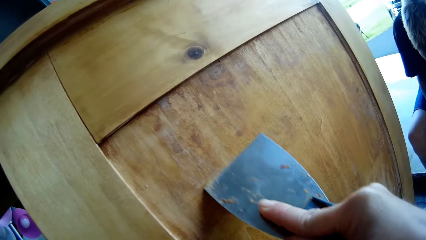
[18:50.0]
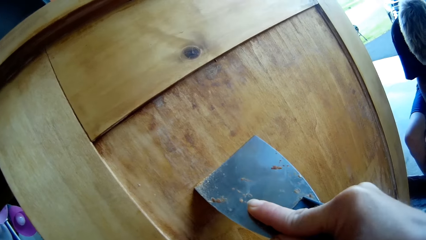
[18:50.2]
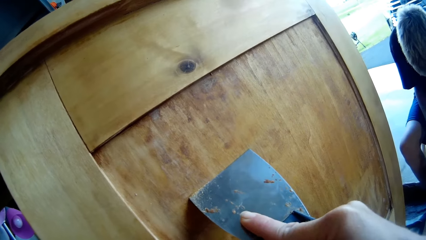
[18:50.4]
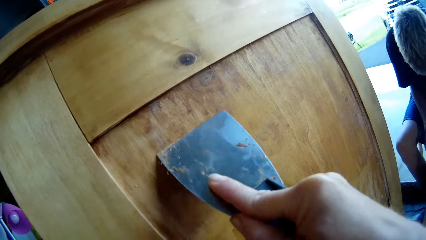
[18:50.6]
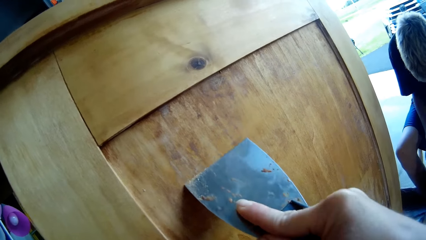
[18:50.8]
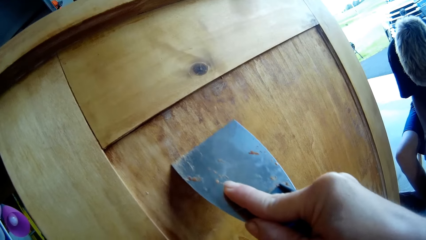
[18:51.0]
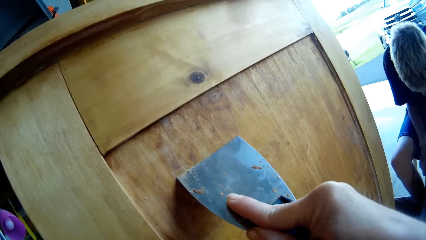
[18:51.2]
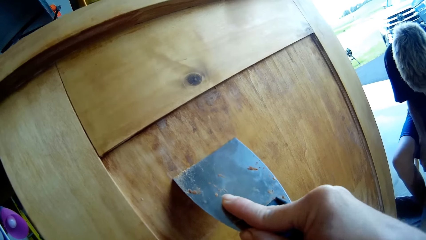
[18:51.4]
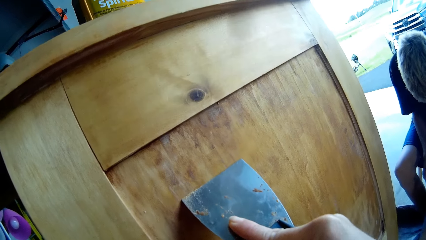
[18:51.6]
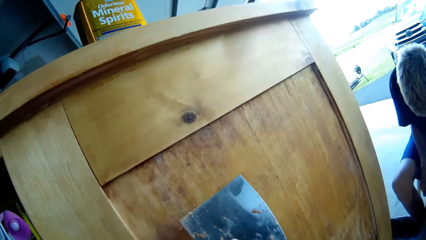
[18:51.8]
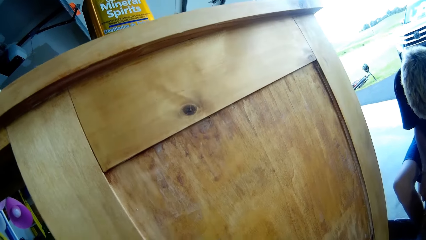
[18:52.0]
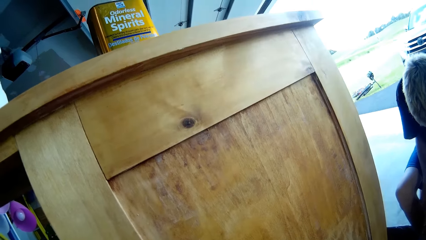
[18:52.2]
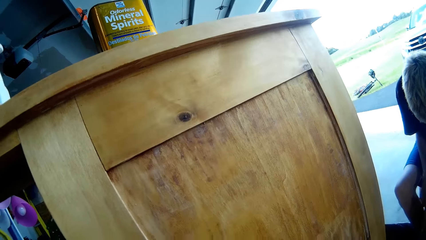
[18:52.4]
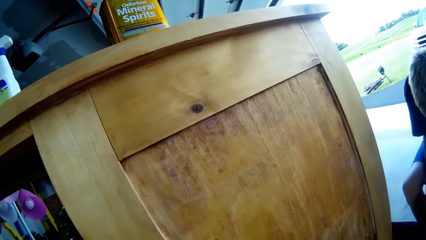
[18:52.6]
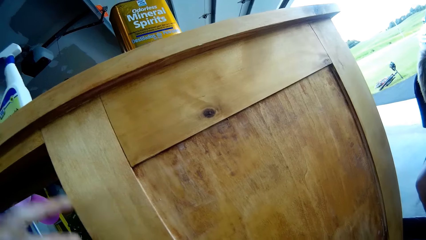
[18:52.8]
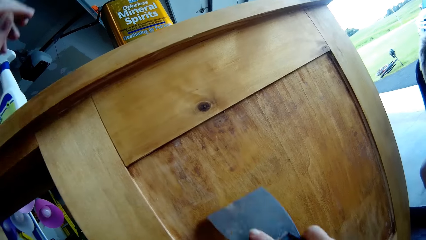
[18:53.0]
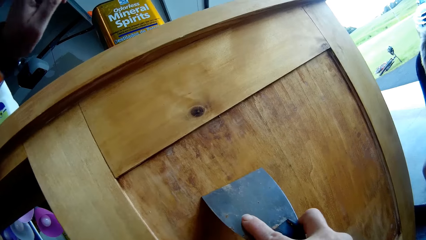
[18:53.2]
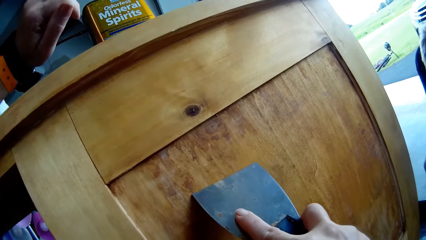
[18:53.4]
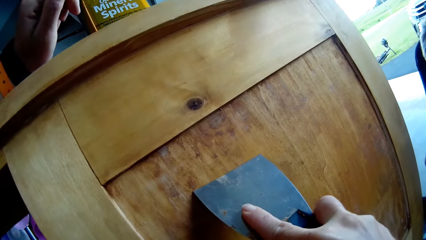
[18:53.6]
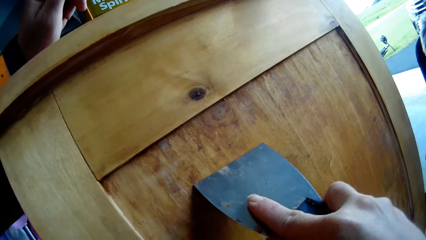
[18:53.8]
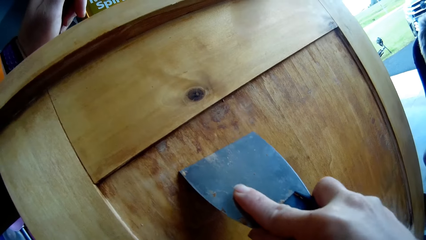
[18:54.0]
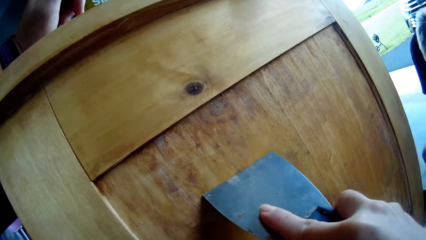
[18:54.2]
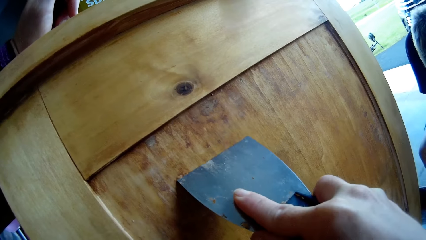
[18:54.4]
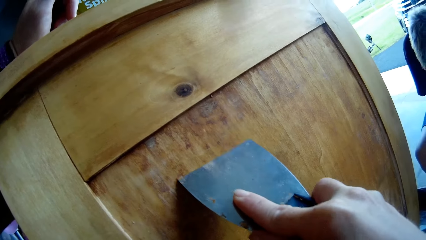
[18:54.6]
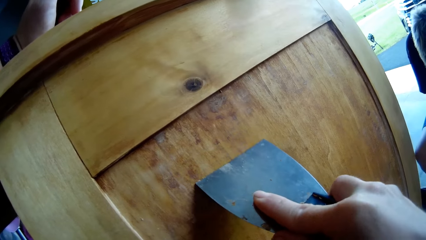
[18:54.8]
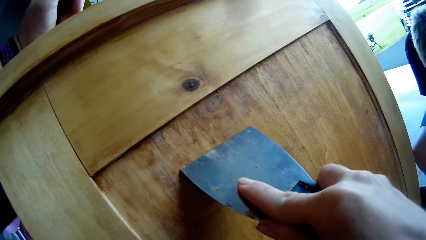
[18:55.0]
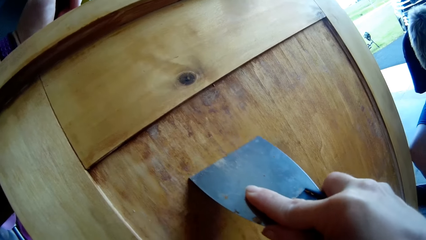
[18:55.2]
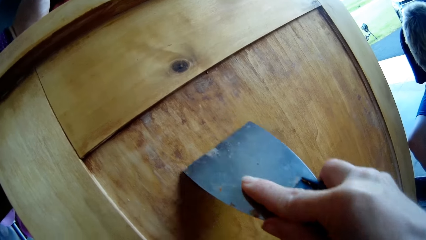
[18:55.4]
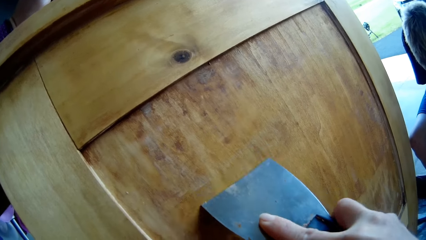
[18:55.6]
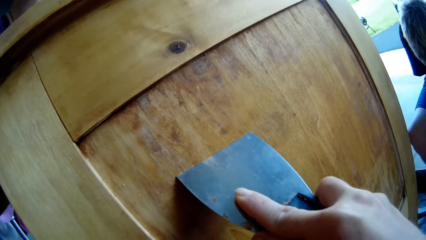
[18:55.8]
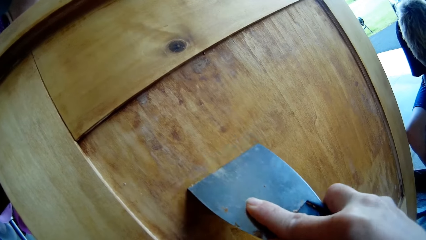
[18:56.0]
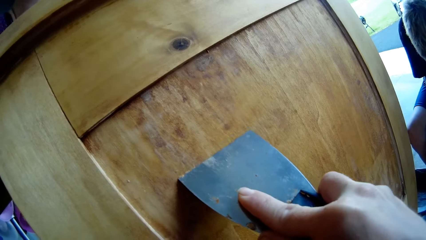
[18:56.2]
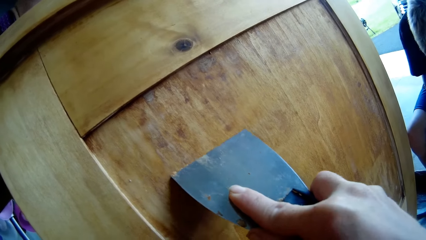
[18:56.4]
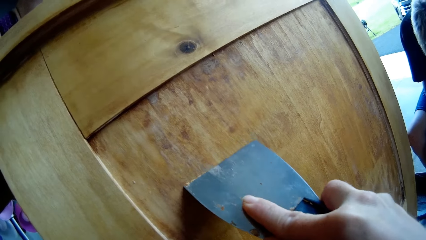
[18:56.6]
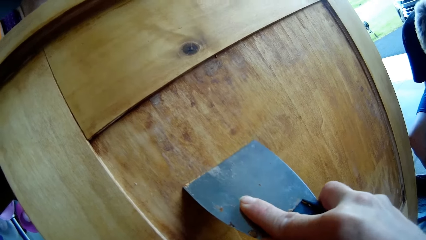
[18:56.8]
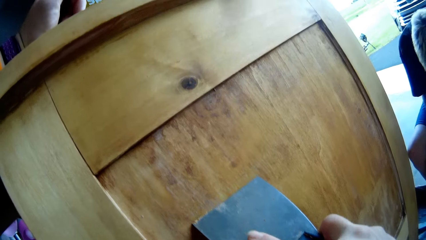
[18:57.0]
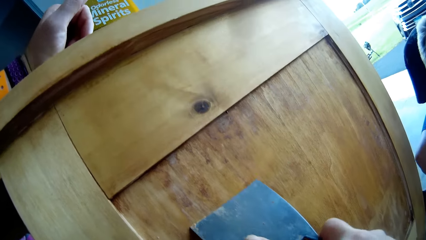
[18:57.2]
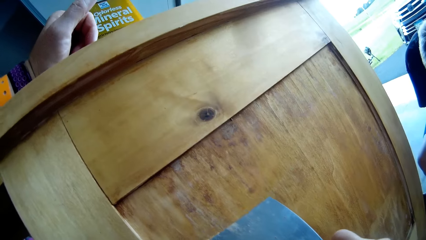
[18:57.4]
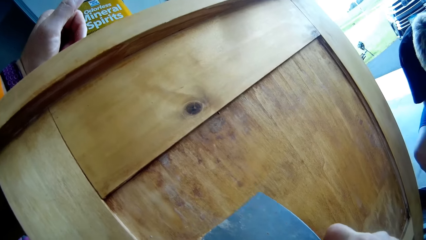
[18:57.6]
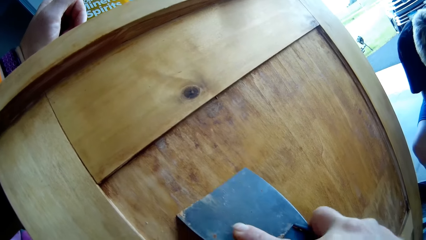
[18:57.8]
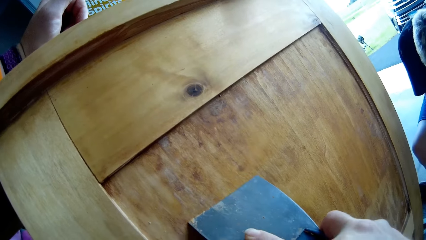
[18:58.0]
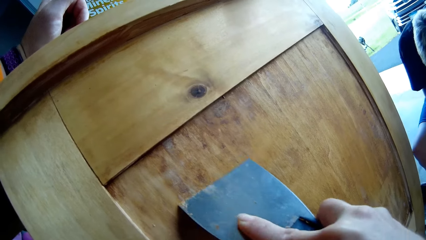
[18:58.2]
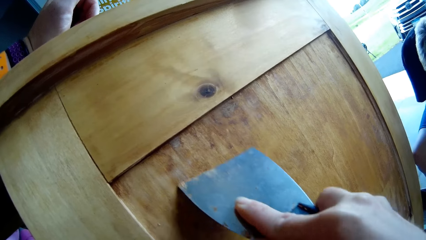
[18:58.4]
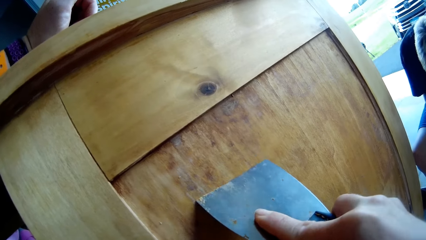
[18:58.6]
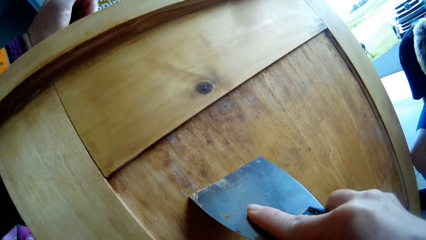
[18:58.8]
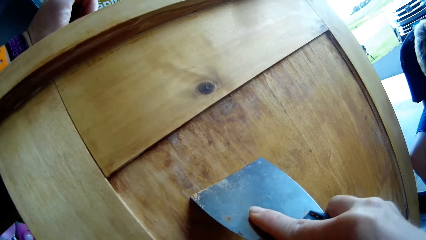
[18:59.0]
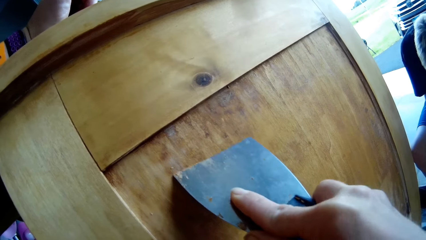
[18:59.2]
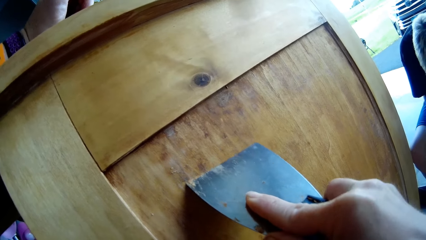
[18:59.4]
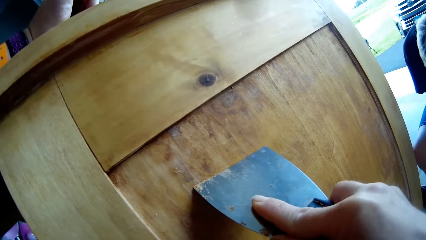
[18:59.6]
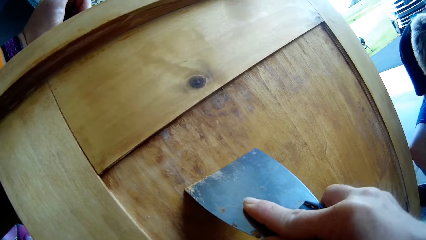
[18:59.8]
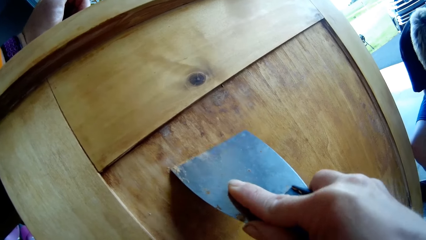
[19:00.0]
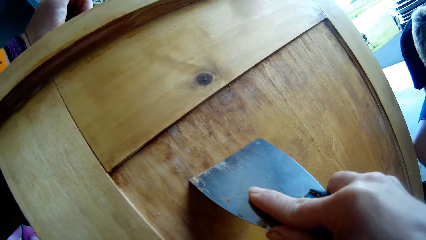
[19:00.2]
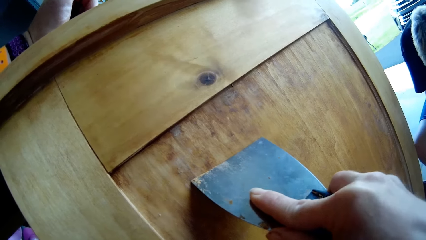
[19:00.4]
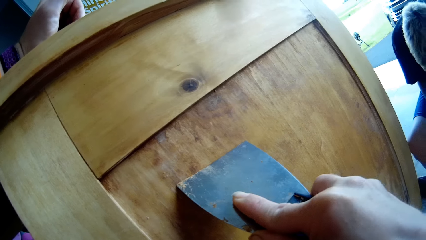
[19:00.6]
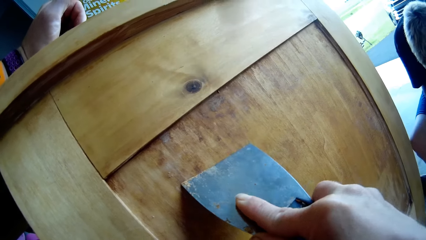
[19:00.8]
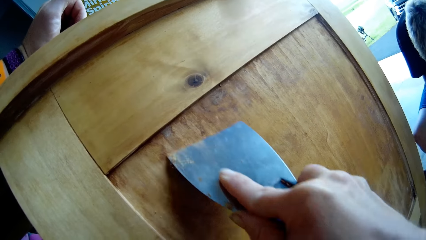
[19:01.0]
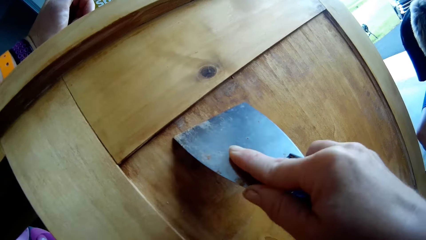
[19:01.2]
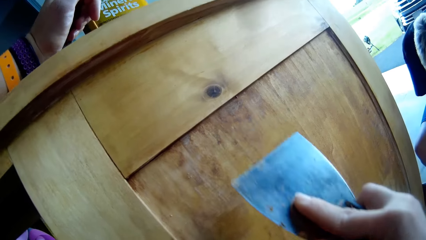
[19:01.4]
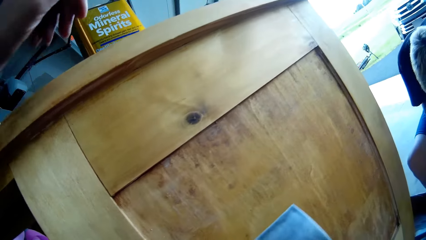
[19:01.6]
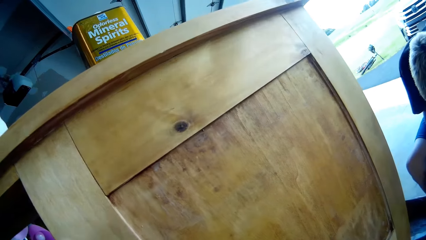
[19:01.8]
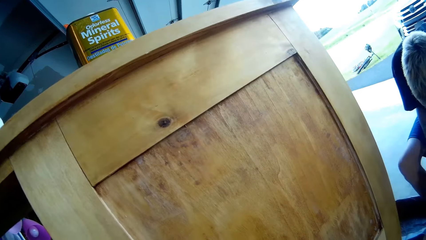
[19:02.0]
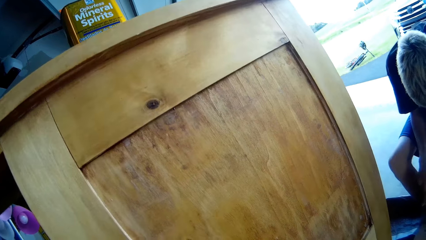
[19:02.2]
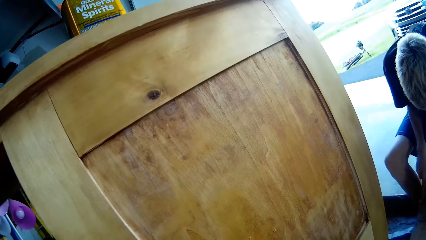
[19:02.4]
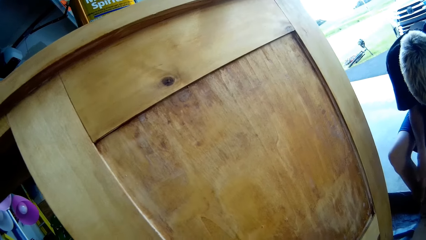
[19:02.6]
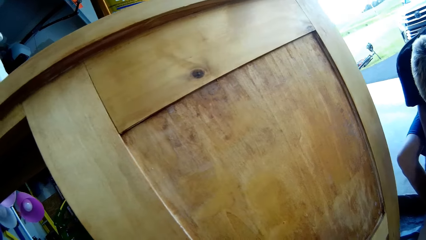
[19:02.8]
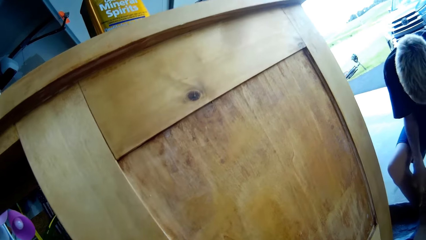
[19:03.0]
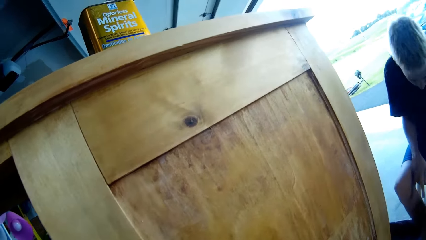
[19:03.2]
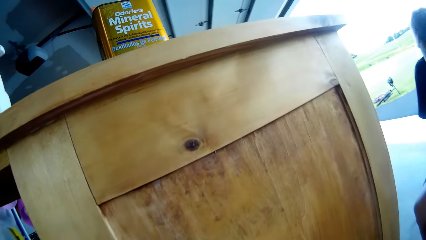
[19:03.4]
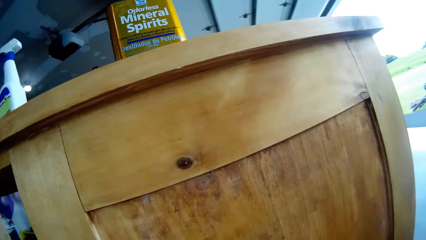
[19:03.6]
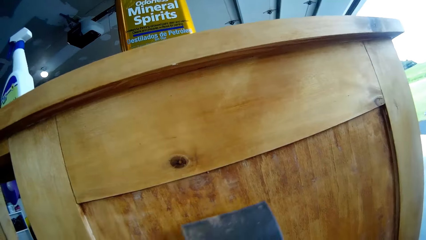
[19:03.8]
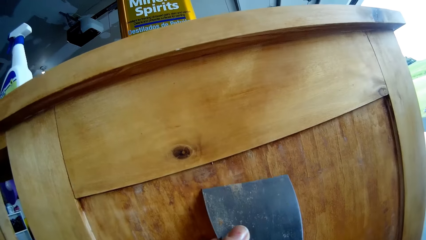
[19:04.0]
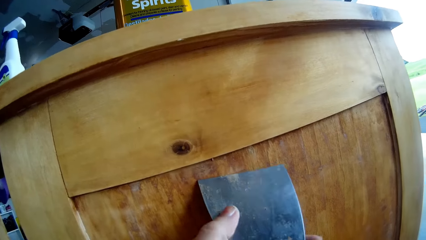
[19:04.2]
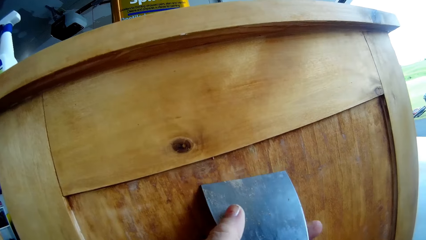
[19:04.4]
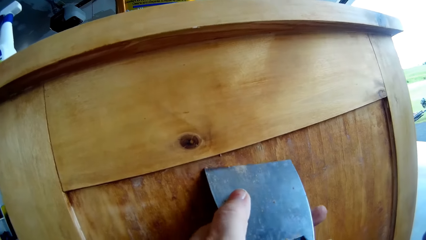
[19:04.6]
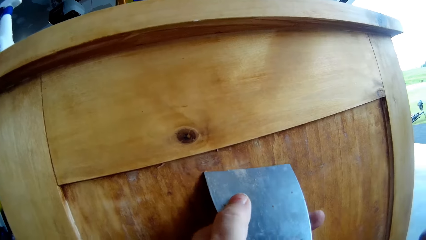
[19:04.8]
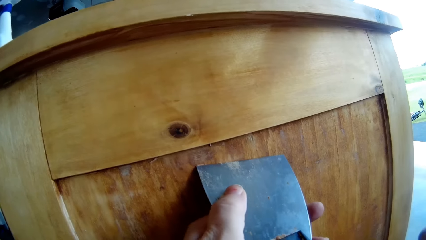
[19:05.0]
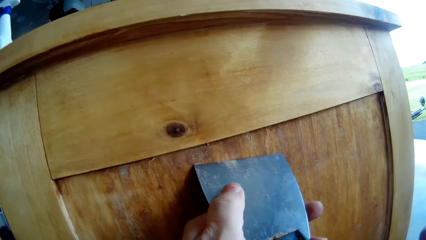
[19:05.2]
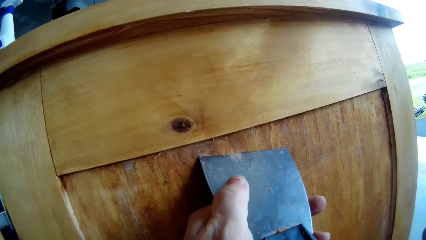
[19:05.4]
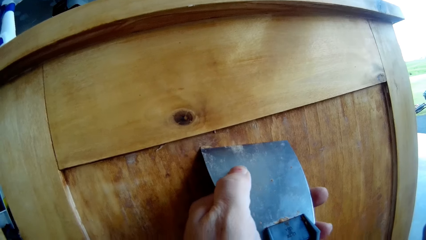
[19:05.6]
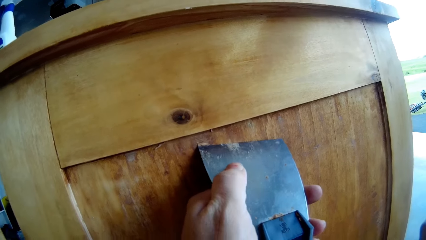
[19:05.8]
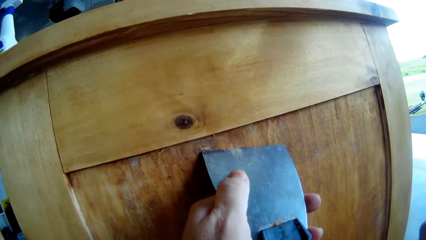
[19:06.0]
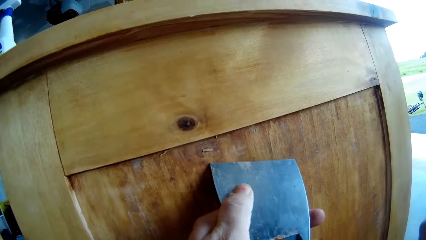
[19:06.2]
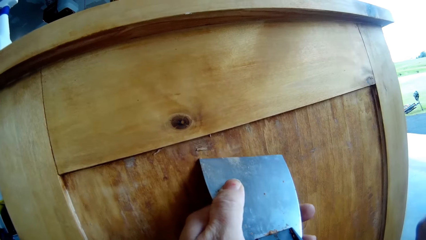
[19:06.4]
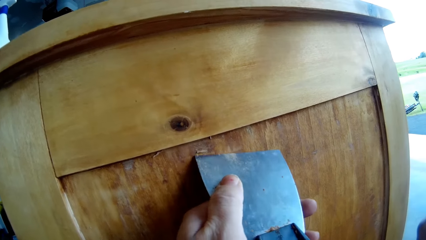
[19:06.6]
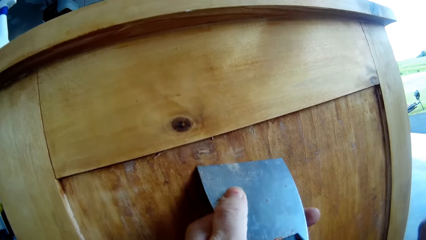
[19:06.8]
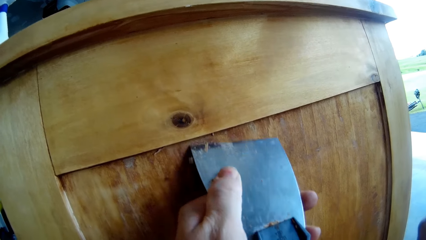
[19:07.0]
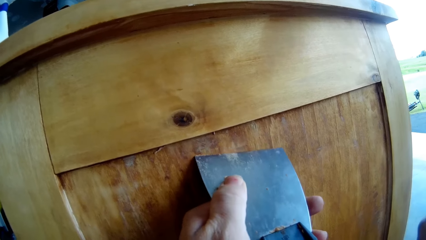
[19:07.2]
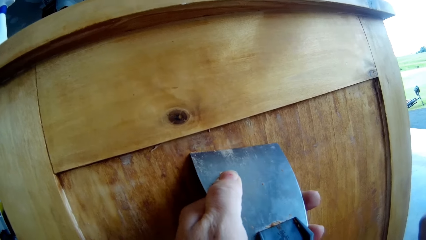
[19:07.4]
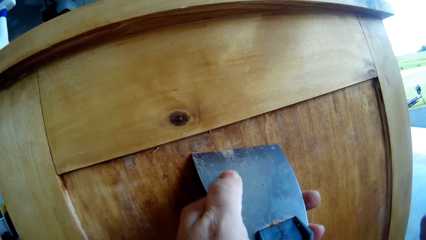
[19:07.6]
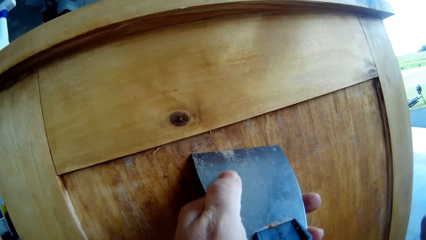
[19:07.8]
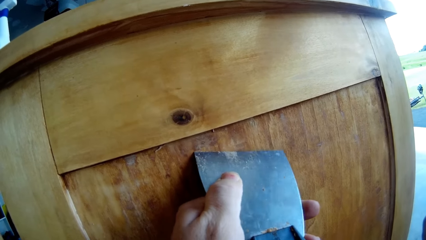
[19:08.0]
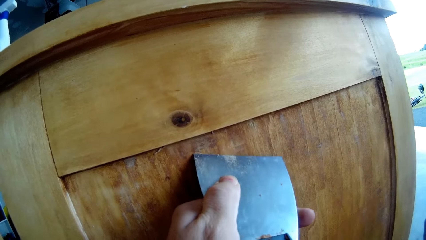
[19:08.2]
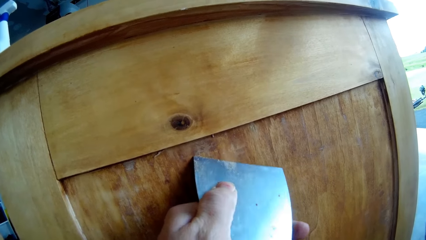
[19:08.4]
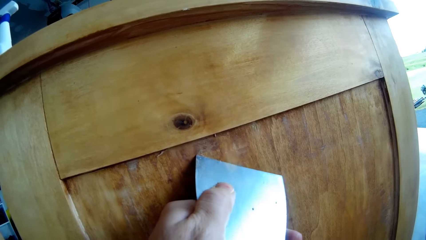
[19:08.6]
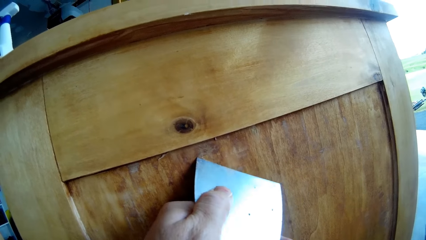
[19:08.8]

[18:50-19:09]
The camera wearer removes the scraper from a storage cabinet. She places her left hand on the storage cabinet. She scrapes the storage cabinet with the scraper. She removes the scraper from the storage cabinet. She scrapes the storage cabinet with the scraper.
